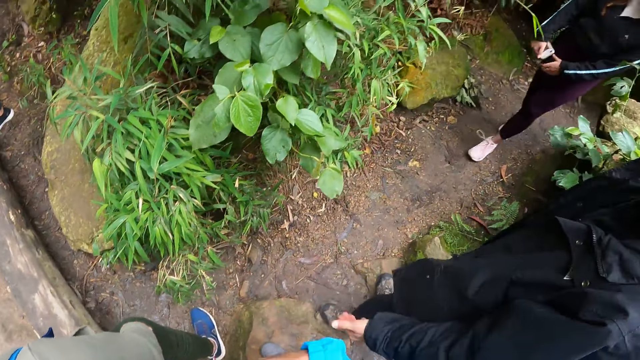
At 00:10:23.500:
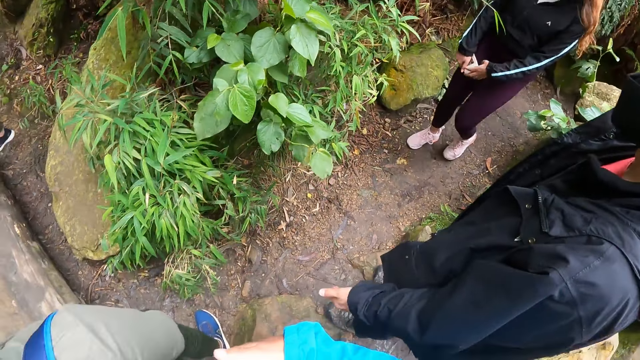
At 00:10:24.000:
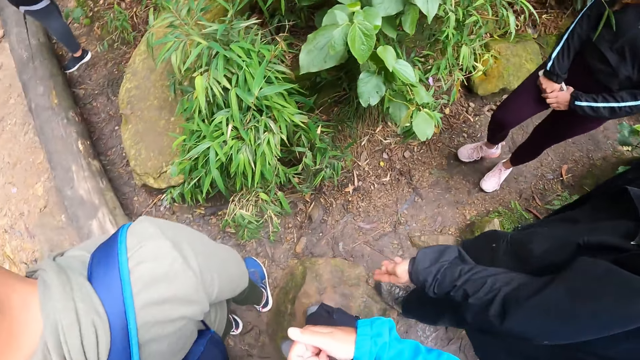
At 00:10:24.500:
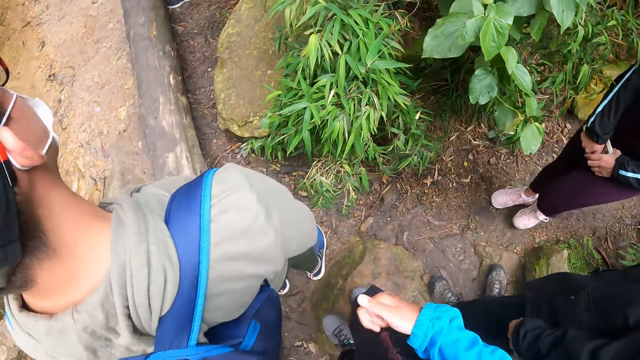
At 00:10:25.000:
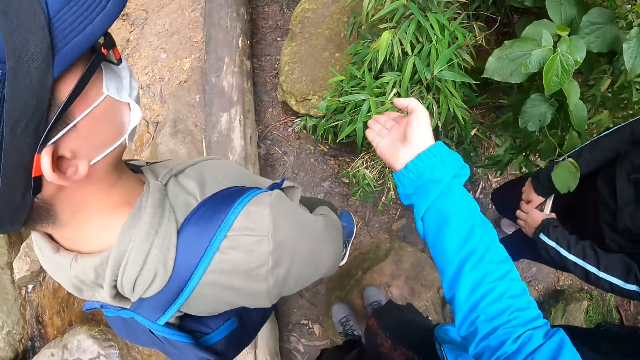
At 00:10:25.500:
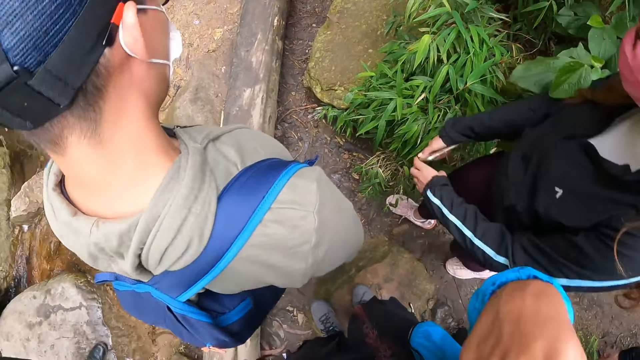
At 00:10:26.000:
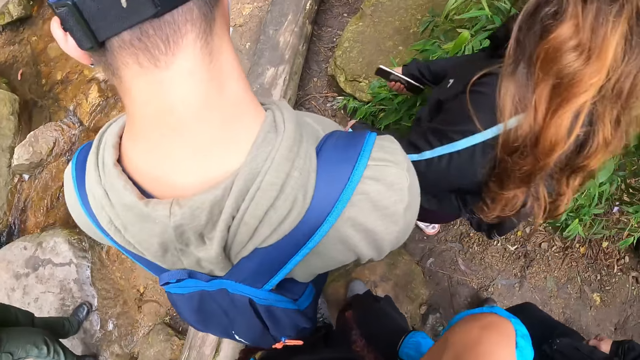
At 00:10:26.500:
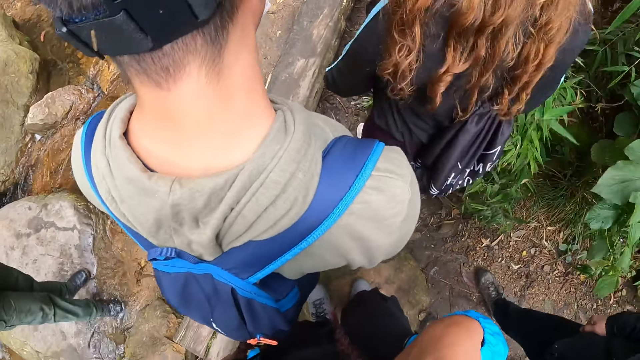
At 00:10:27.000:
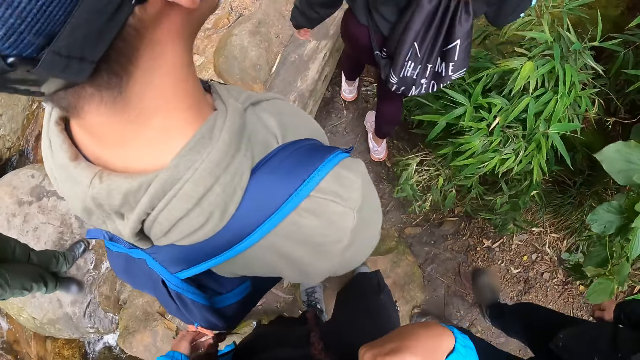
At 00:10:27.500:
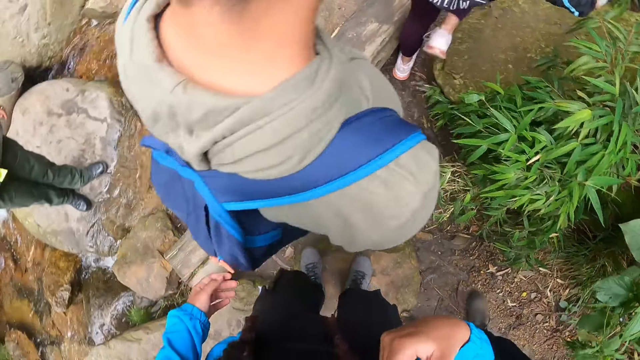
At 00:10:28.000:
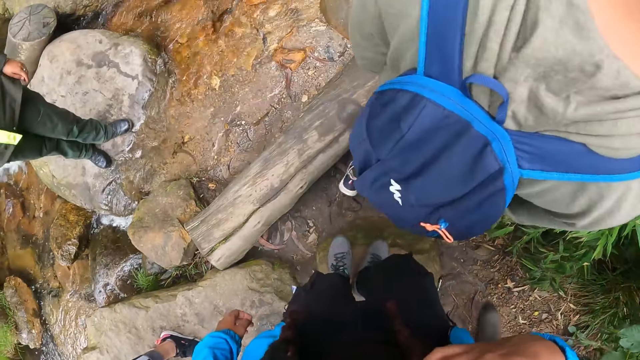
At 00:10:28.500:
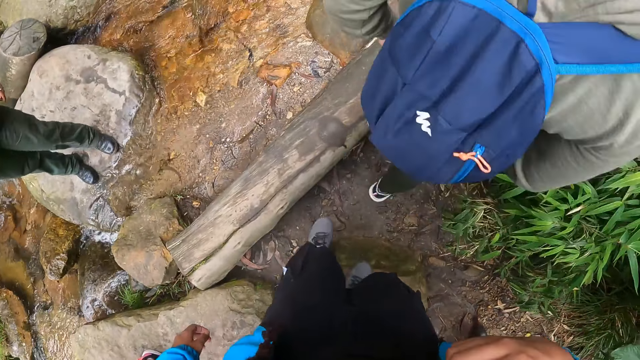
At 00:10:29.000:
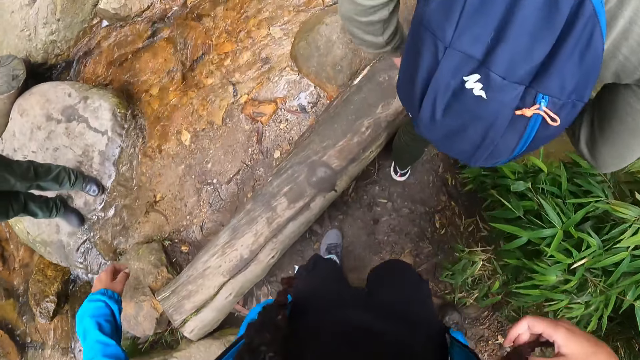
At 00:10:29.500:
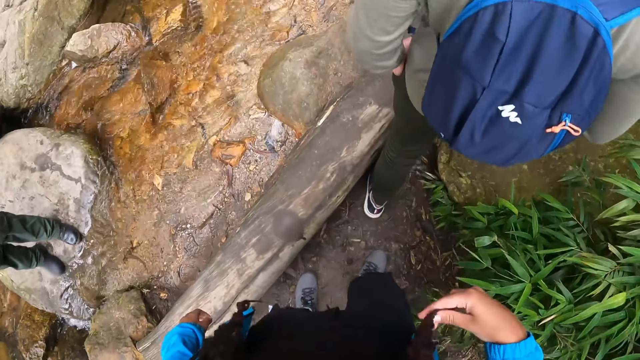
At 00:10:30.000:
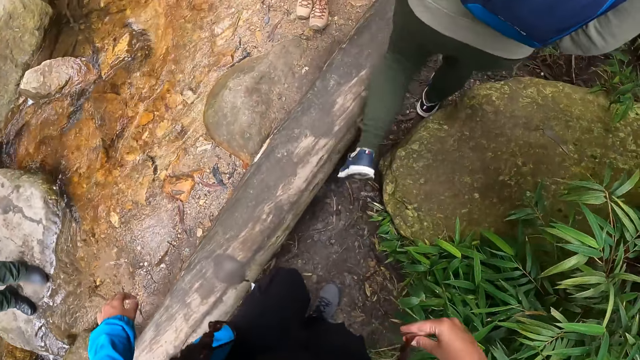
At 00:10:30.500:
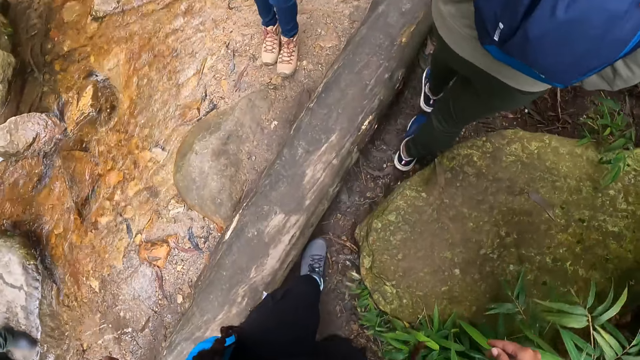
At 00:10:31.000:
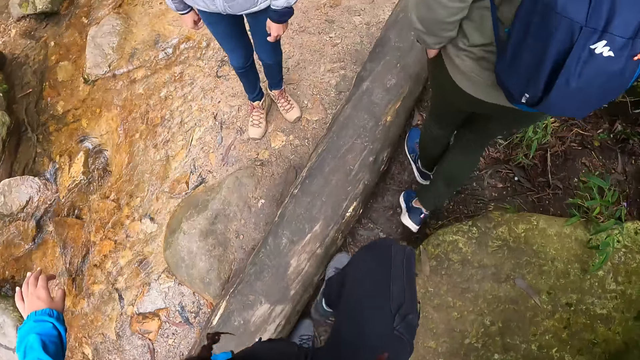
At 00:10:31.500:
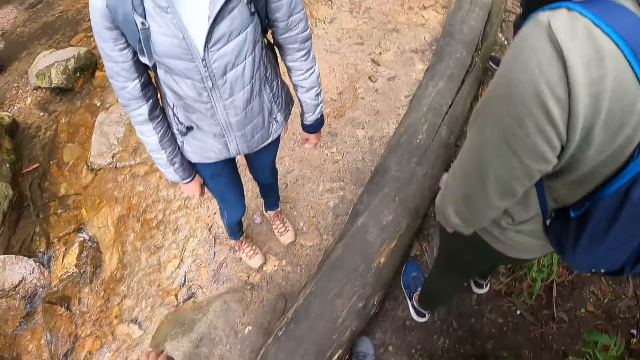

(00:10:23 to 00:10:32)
A person walks back. The camera wearer gestures with her right hand. She touches her face with her right hand. A second person walks along the river with another person and the camera wearer.

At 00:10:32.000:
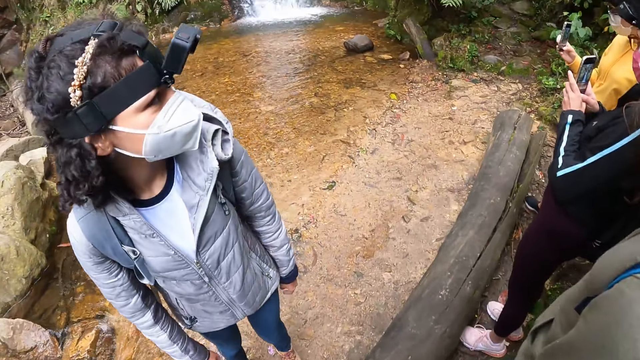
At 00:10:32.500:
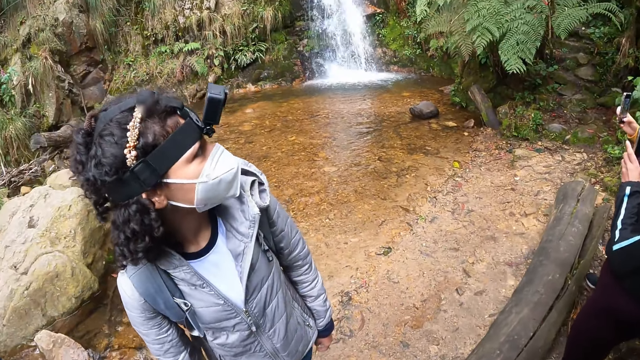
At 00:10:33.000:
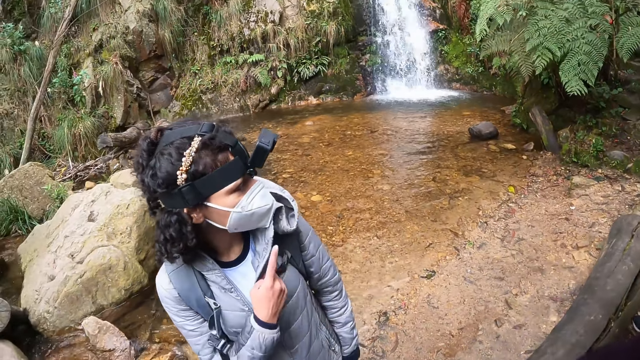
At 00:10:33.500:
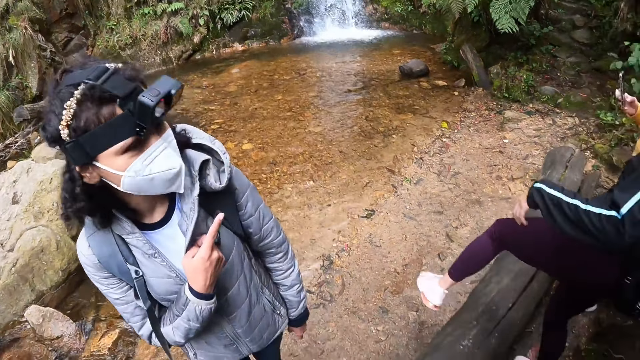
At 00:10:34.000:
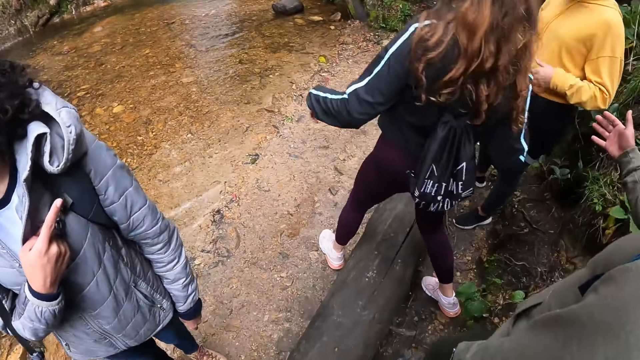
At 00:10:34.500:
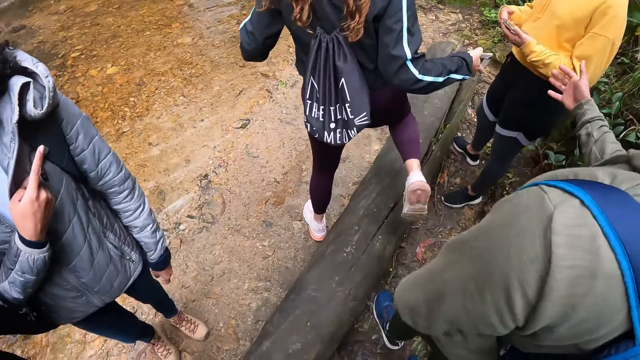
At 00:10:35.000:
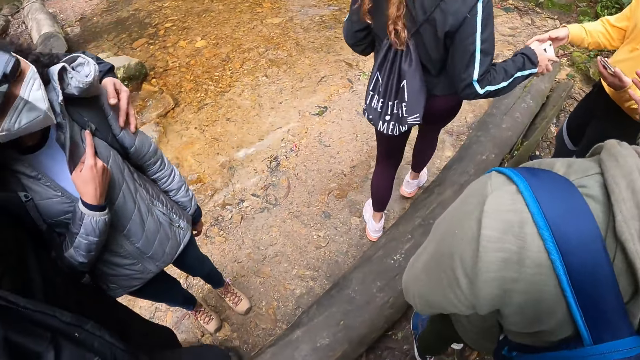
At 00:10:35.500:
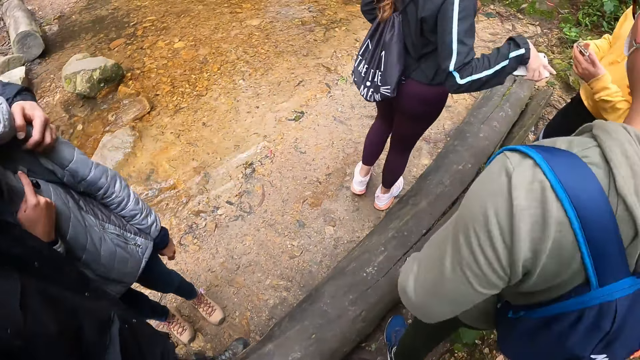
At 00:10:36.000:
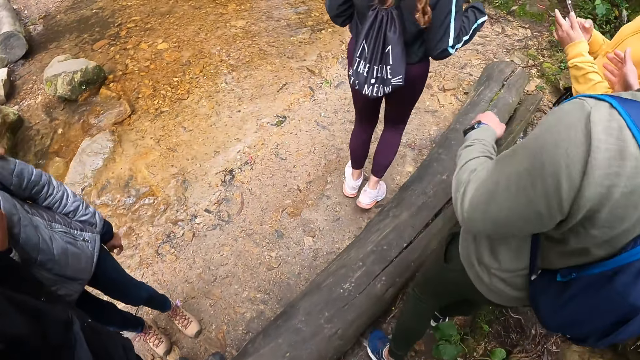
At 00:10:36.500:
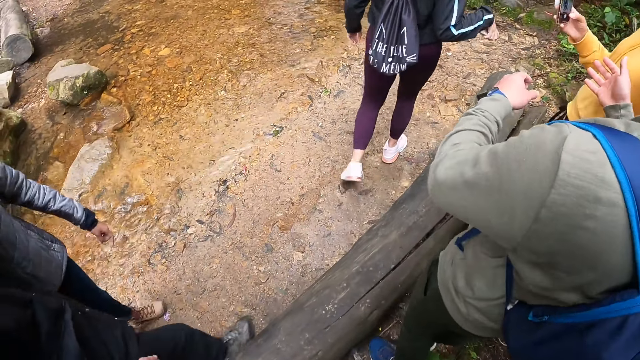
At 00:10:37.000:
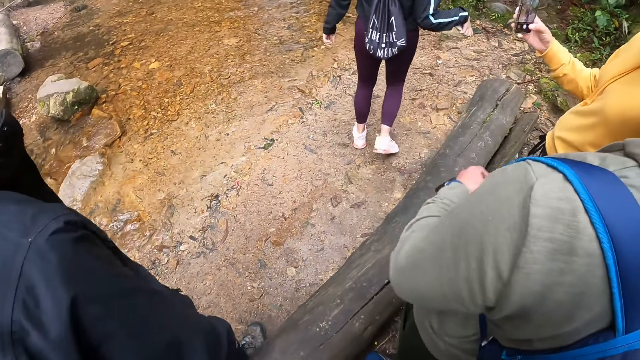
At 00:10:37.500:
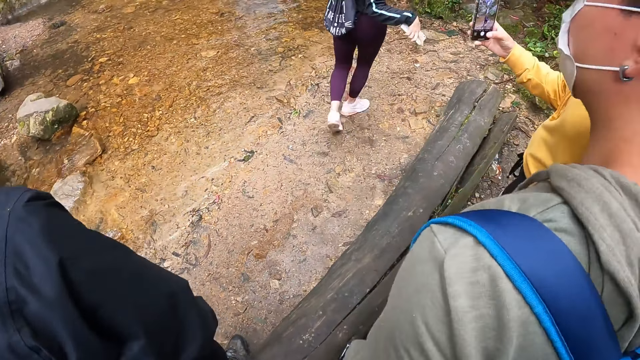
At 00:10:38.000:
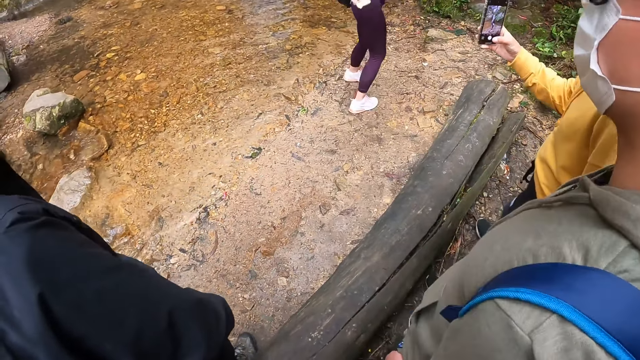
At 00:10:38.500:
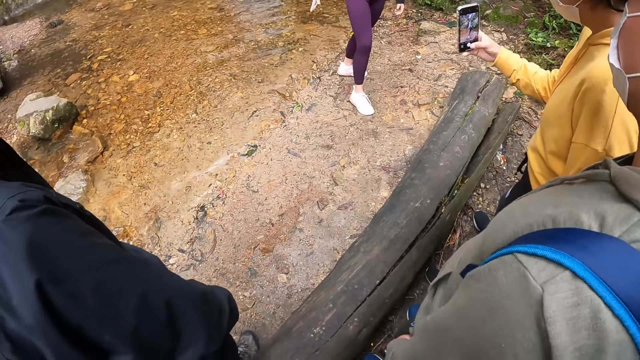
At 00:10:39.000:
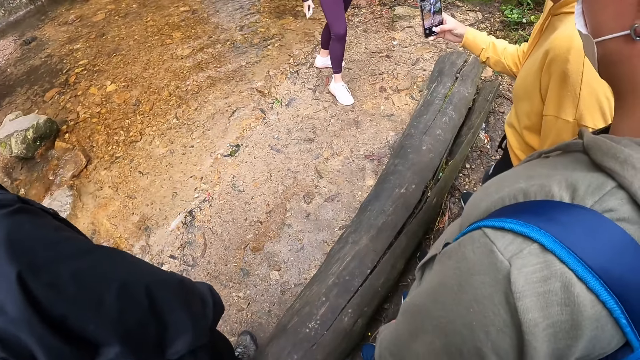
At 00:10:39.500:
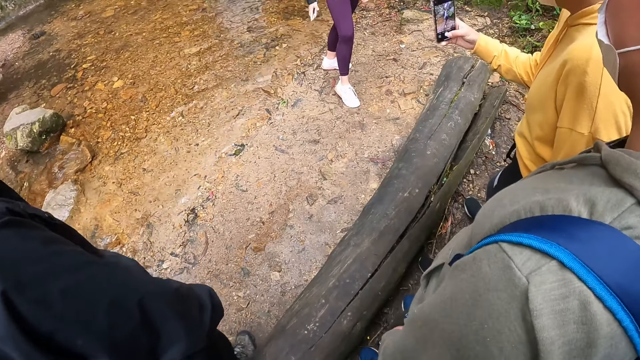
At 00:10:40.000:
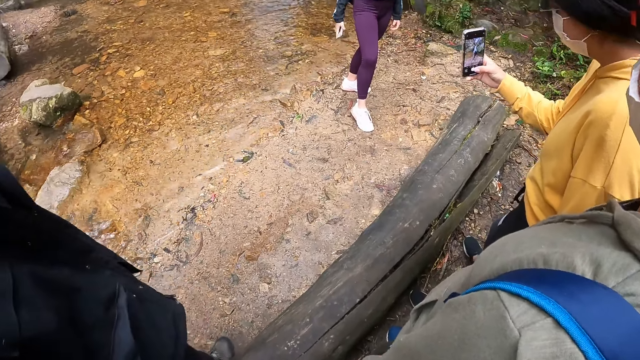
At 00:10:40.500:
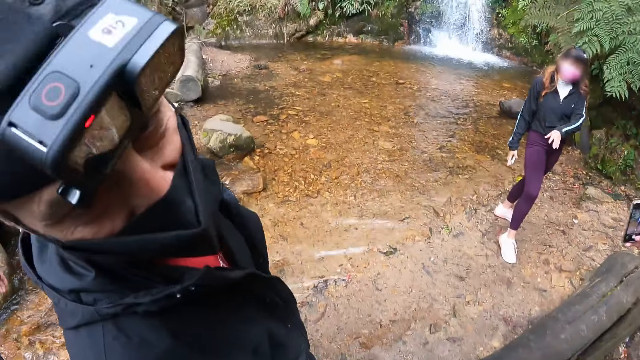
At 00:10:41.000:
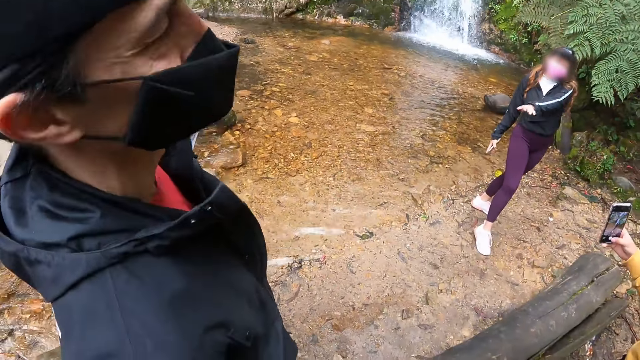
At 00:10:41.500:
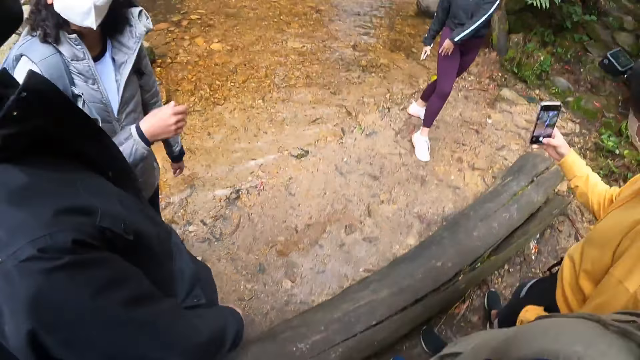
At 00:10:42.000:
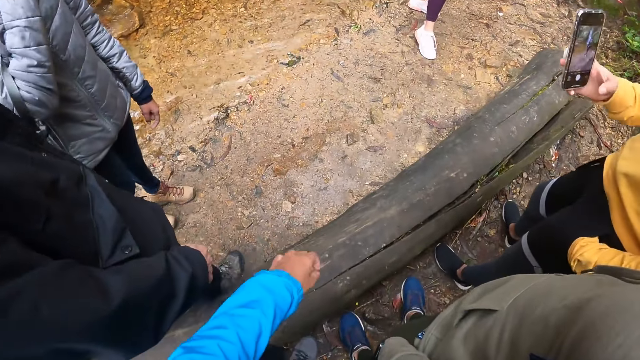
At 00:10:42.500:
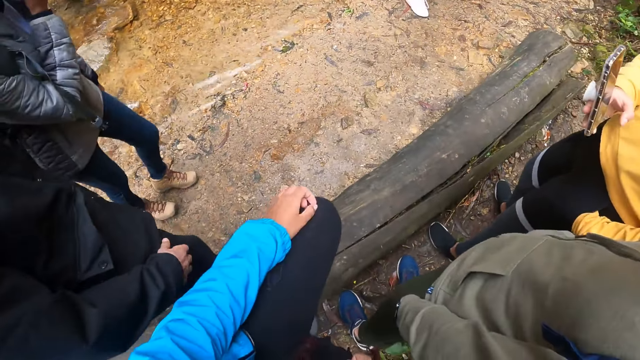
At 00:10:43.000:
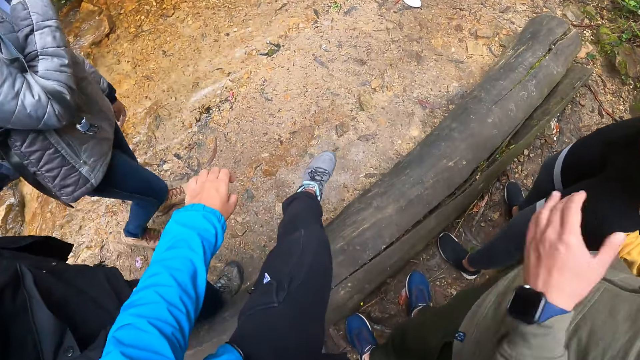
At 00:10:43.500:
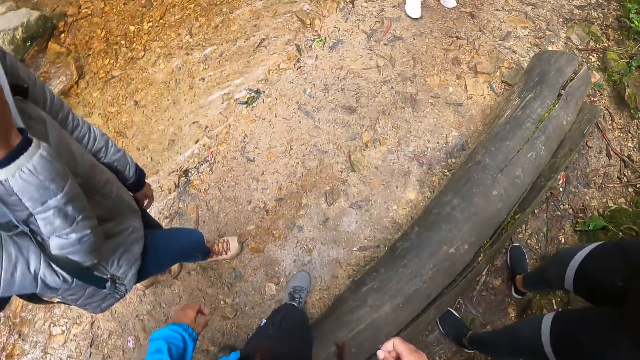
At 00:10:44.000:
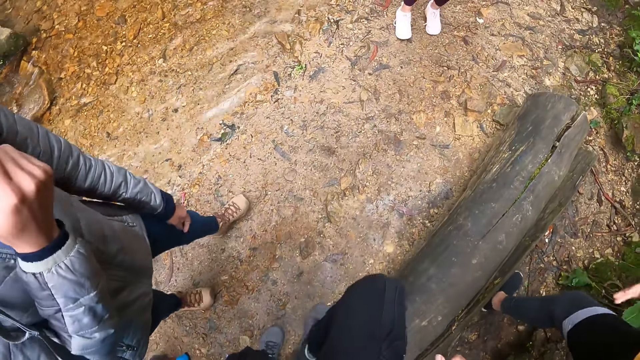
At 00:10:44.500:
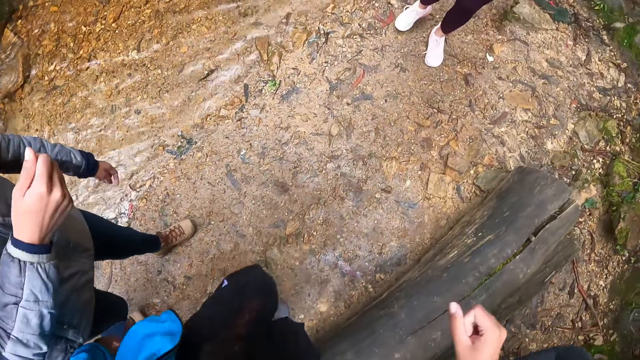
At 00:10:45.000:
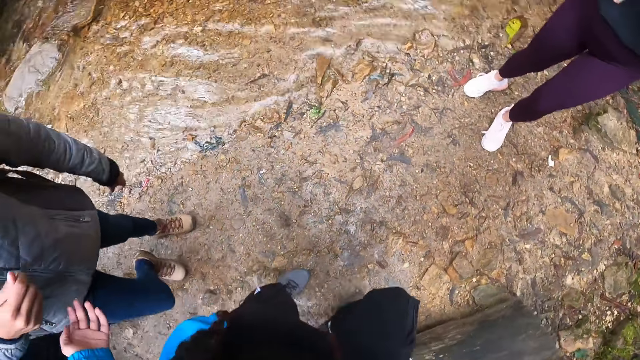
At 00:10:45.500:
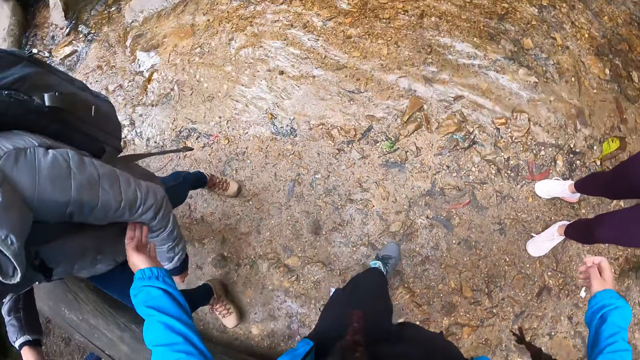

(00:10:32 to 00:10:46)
A woman looks around. A person operates a phone. The woman gestures with her right hand. A man hugs the woman with his left hand. A second woman gestures with her right hand. A third woman passes a phone from her left to right hand. The second woman looks at a phone. Another person gestures. The second woman takes a photo of the first person. The first woman takes a picture of the second woman with the phone in her right hand. The man interacts with the camera wearer. The second woman gestures with her left hand. The man looks around. The first person poses for a photo on the river and gestures. The first woman touches her face with her right hand. She adjusts a facemask. The camera wearer lifts a leg. Another man takes the phone from the third woman with his left hand. The first woman walks around. The camera wearer walks over a log along the river. The first woman removes her hand from the facemask and looks around.
